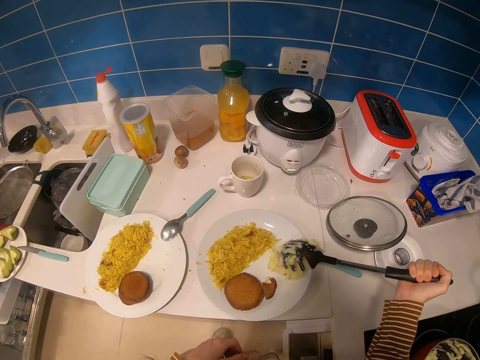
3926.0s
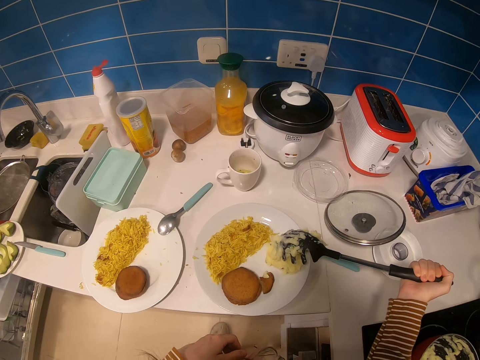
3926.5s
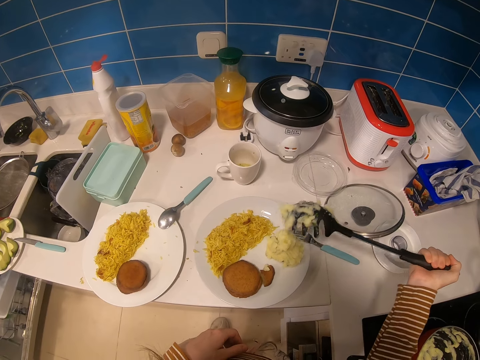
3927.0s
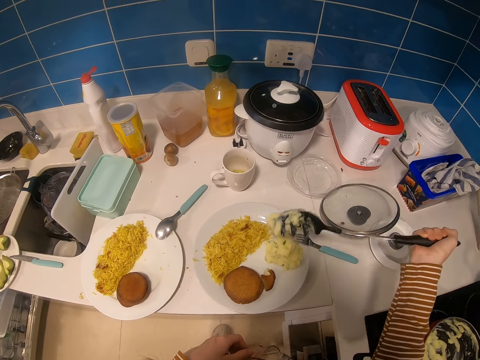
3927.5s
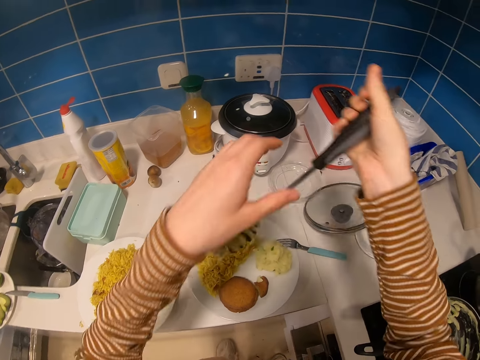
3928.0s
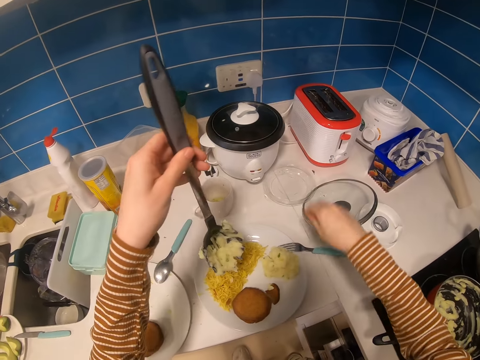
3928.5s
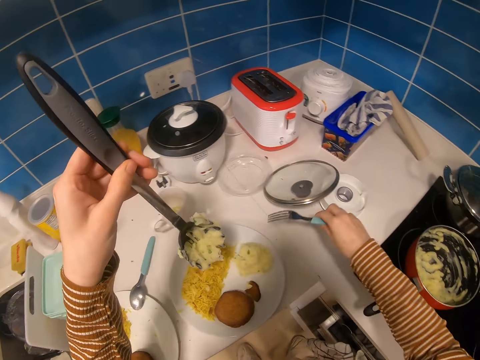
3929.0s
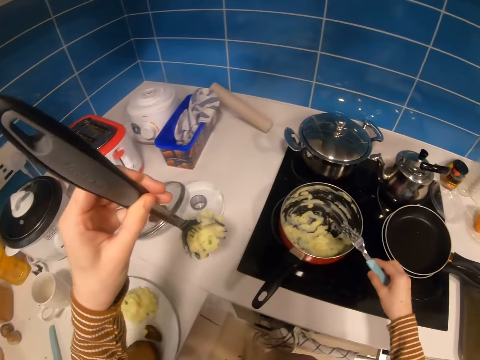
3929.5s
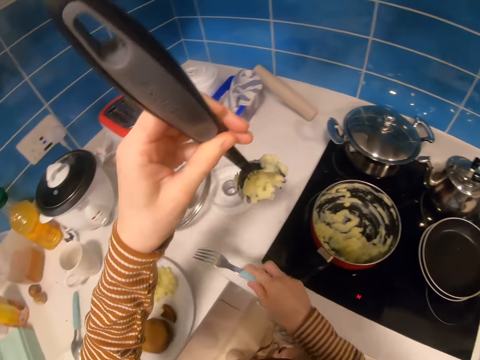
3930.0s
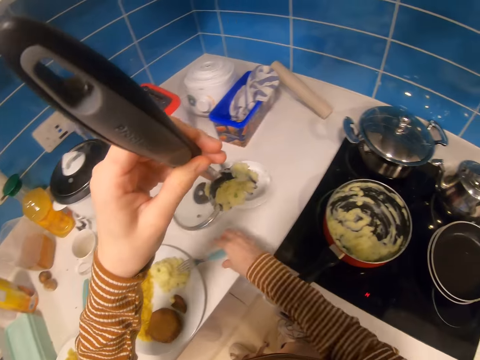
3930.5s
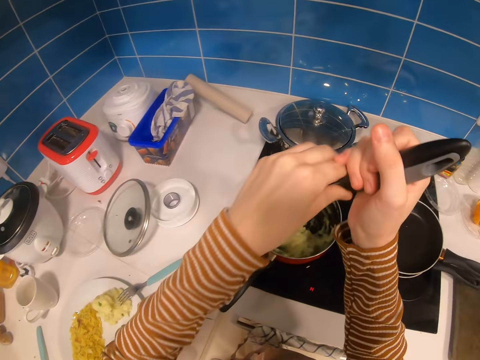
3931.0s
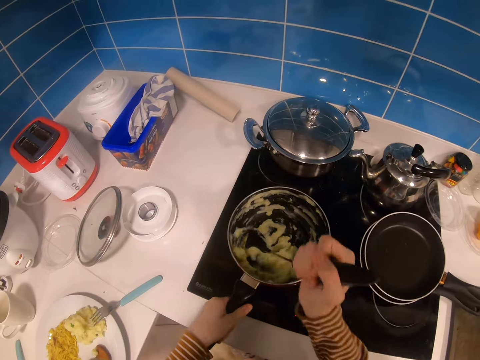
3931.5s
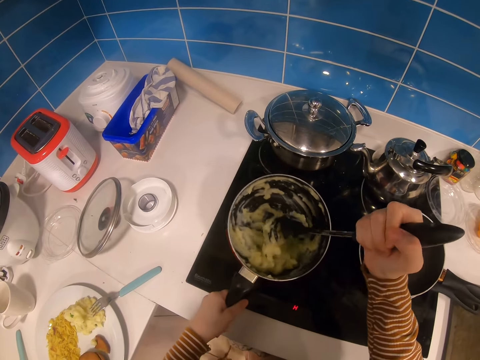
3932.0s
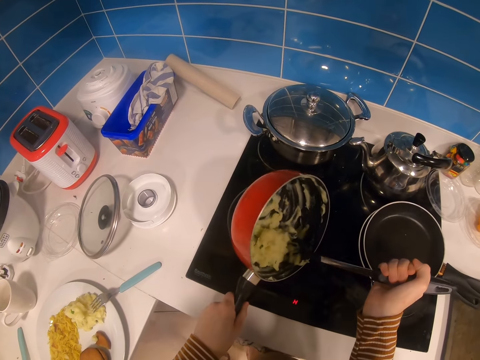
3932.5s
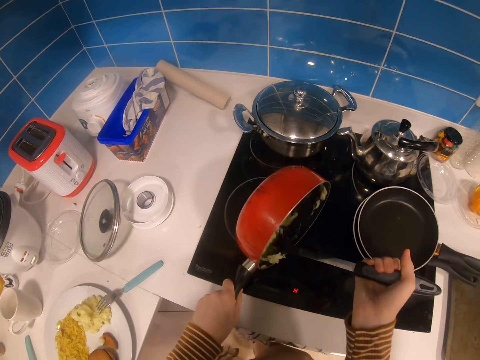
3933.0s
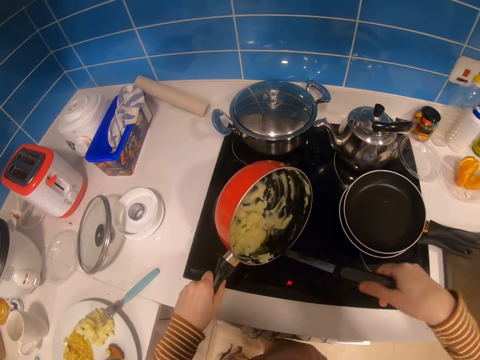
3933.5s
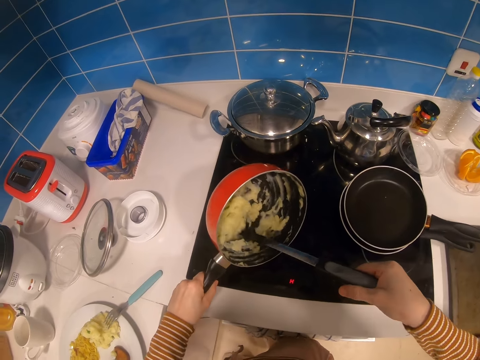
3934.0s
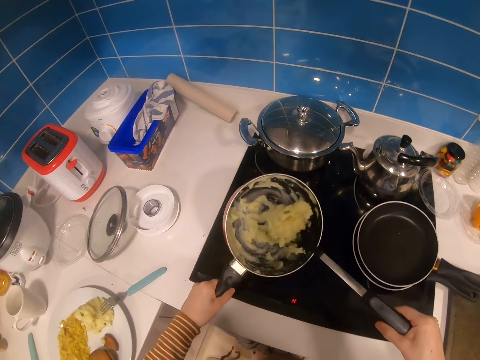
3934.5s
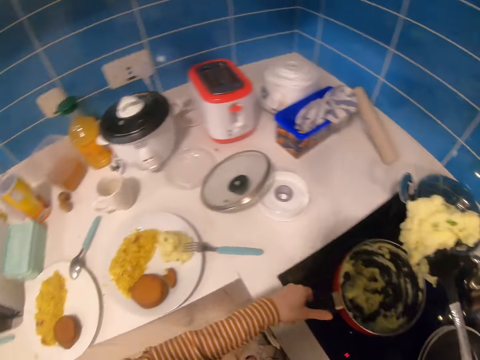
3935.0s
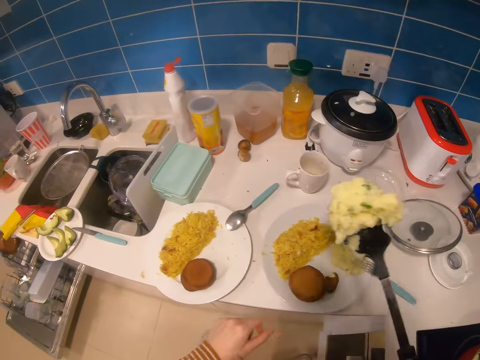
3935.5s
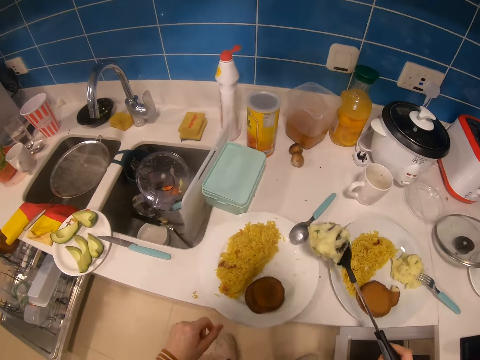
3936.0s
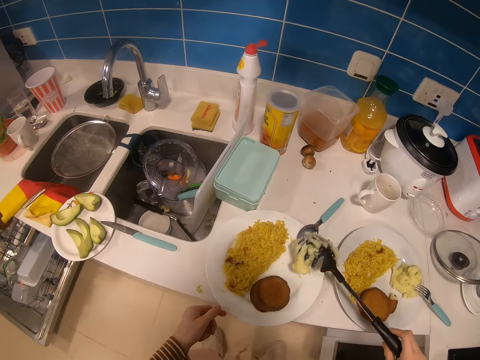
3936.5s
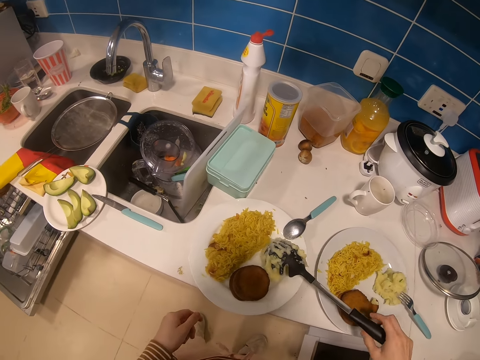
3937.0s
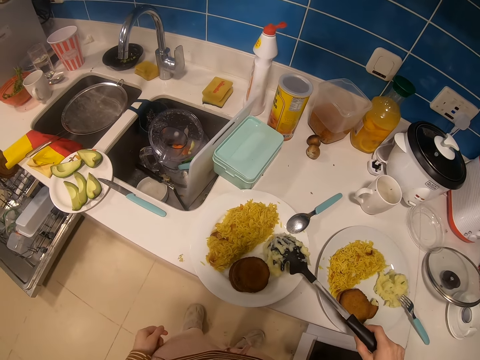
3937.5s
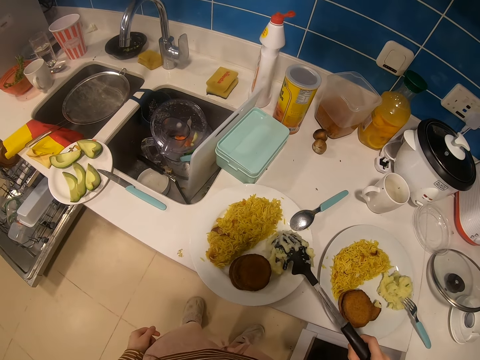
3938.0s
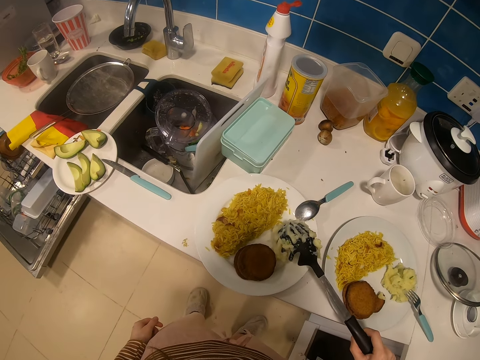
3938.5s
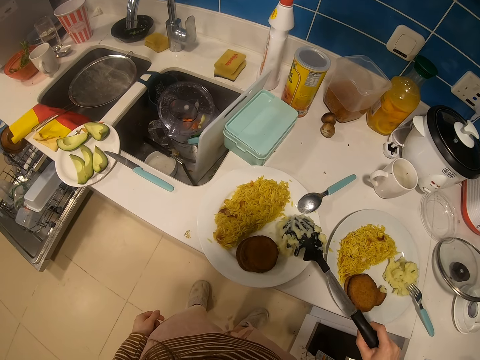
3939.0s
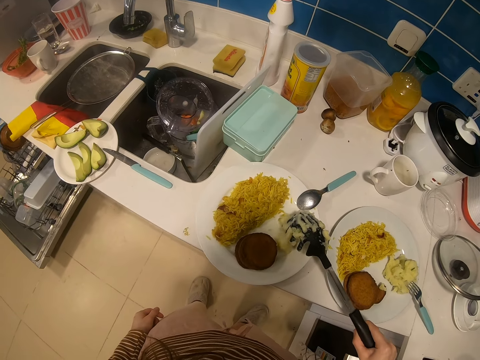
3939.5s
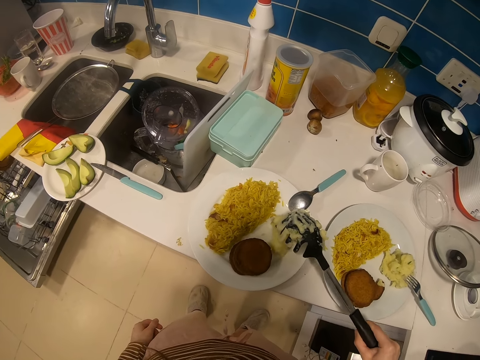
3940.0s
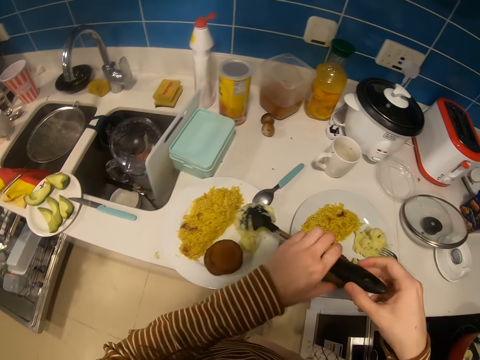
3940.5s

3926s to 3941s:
The camera wearer exchanges a serving spoon from the right hand to the left hand. They pick up a fork from the plate. They drop the fork in the plate. They scoop some mashed potatoes from the sauce pan. They place the sauce pan on the stove. They turn to the plate side. They serve the mashed potatoes on the plate. They hit the plate severally with the serving spoon.

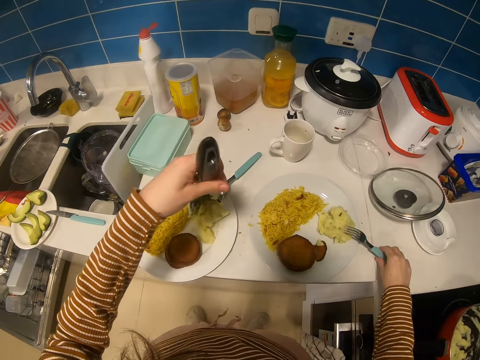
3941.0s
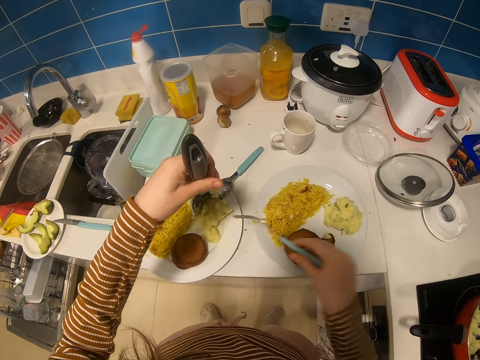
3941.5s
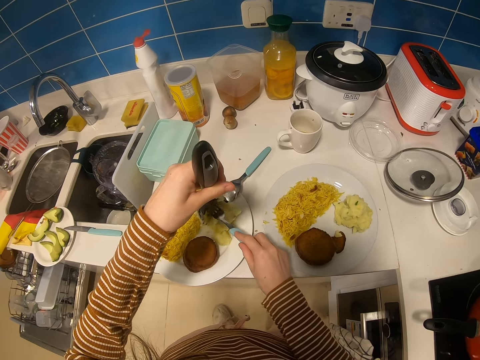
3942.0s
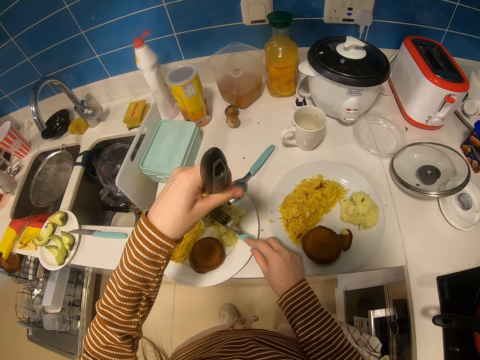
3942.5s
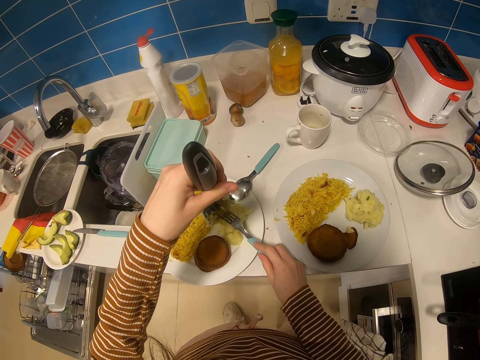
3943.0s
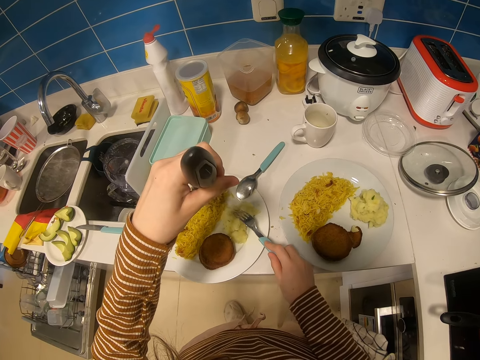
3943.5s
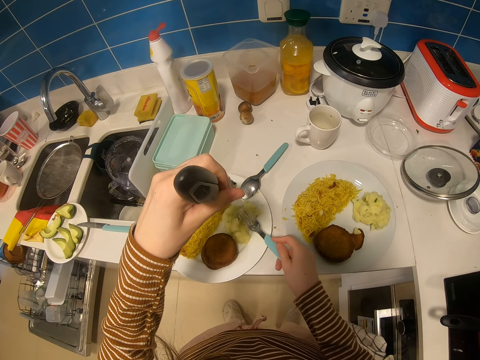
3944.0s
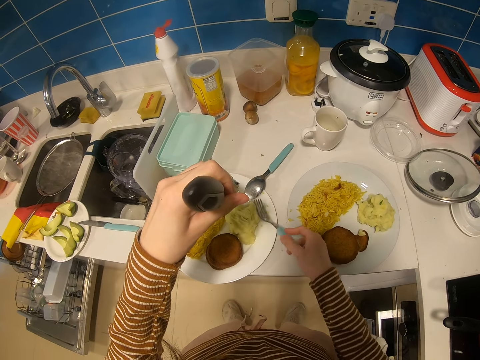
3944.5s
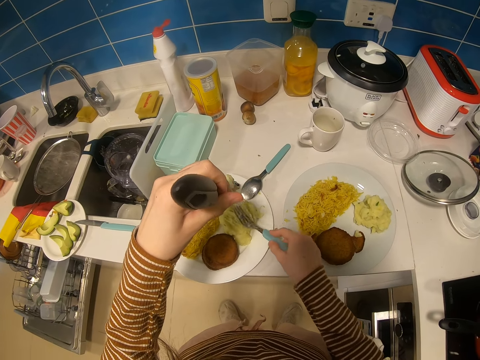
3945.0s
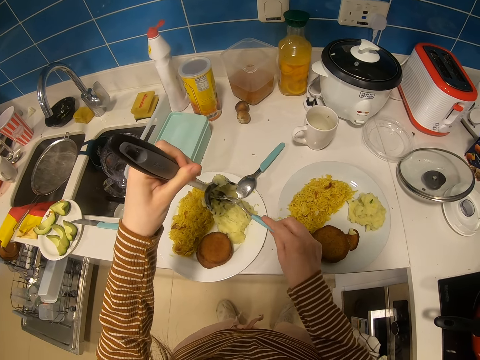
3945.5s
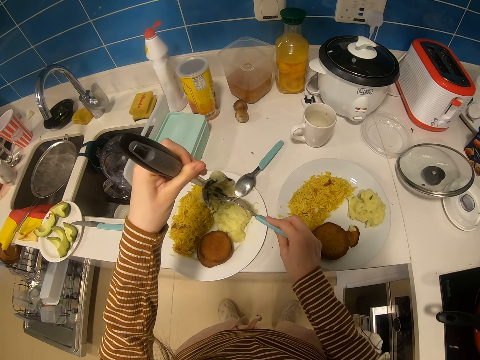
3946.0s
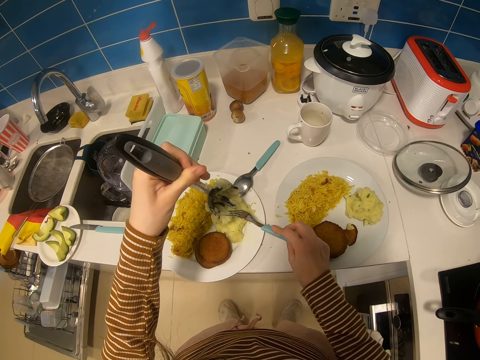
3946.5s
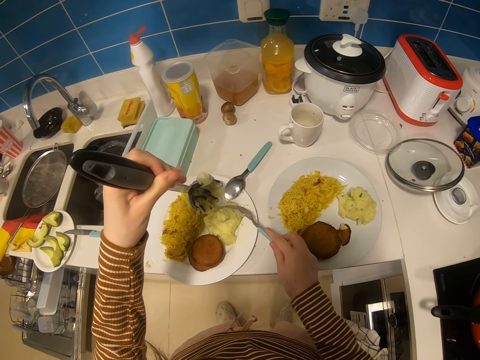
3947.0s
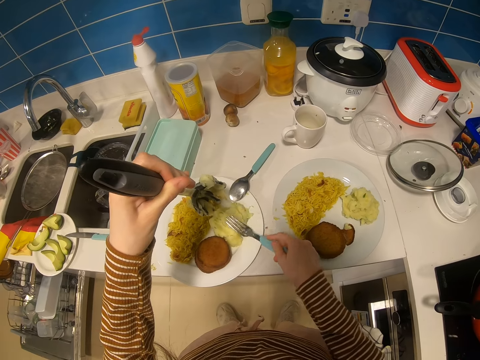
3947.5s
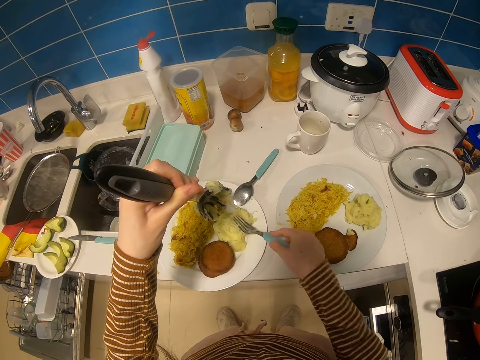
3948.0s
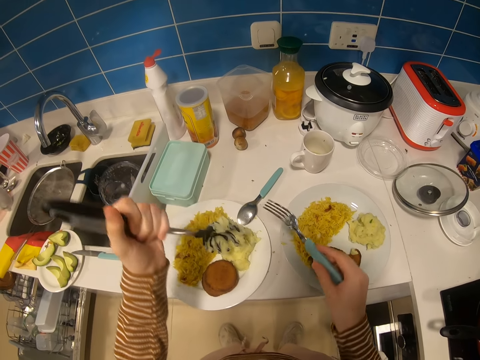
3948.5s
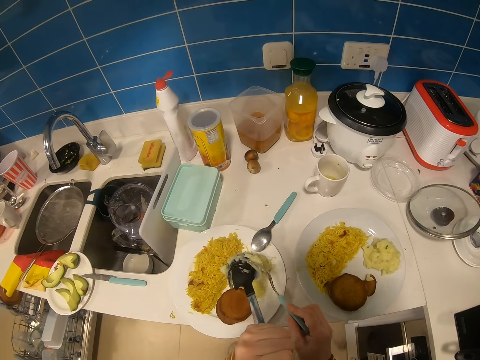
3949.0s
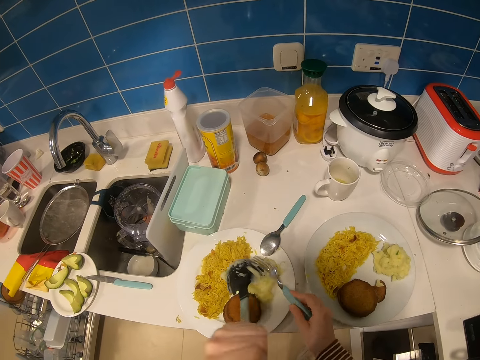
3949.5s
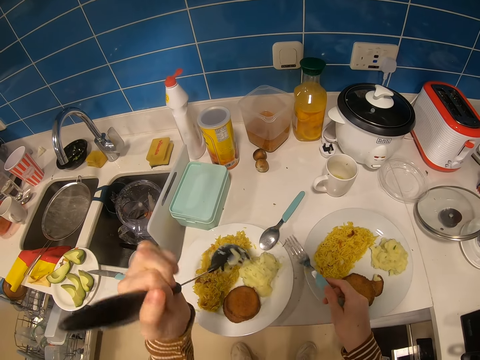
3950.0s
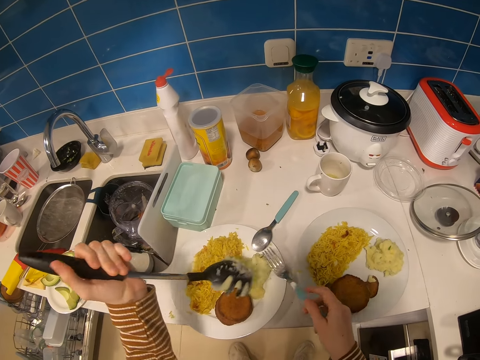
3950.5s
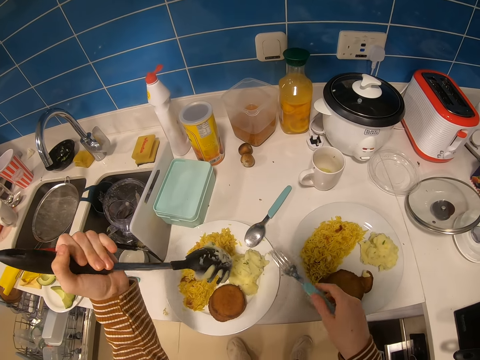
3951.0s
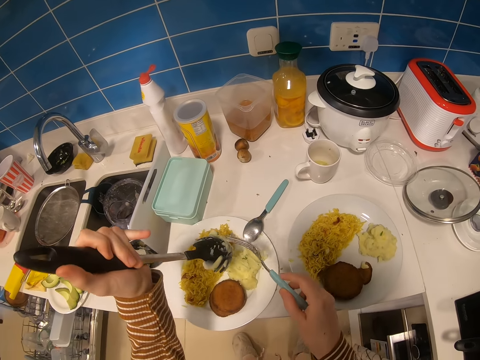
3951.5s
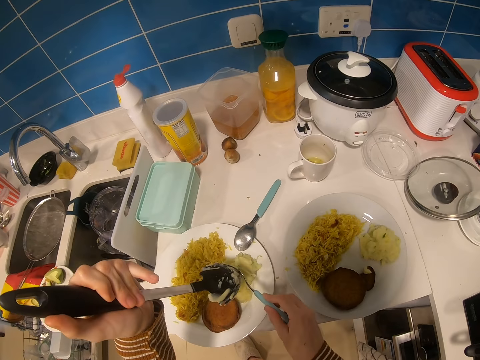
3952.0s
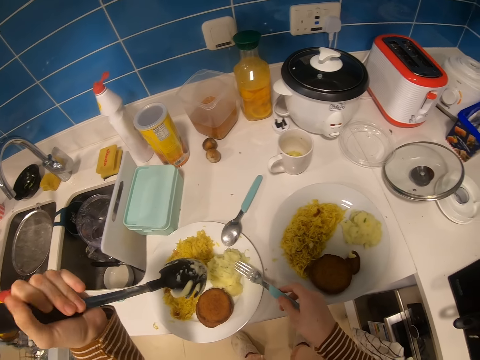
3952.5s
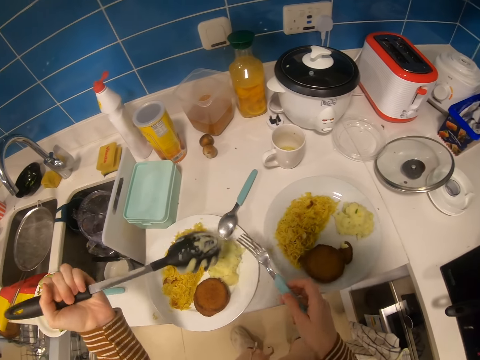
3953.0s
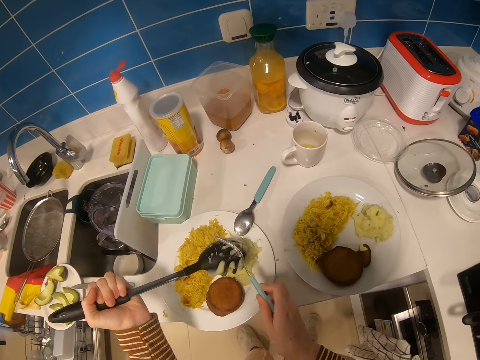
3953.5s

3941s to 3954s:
The camera wearer picks up a fork from the plate. They use the fork to remove mashed potatoes from a serving spoon. They press the mashed potatoes. They use the fork to remove the mashed potatoes from the serving spoon. They press the mashed potatoes. They use the fork to remove the mashed potatoes from the serving spoon.
